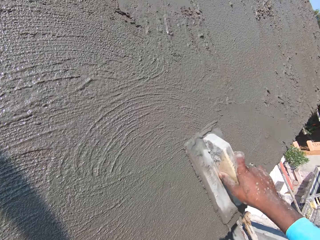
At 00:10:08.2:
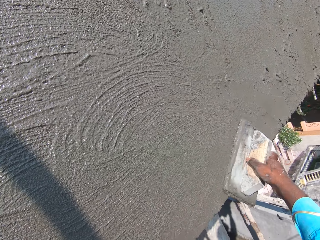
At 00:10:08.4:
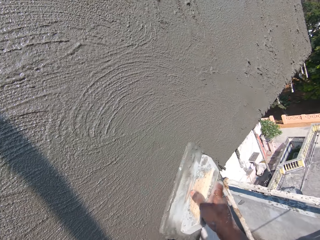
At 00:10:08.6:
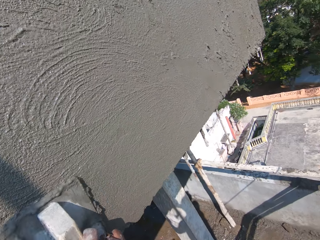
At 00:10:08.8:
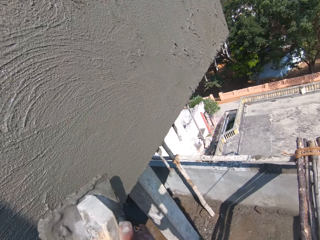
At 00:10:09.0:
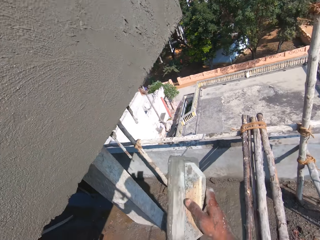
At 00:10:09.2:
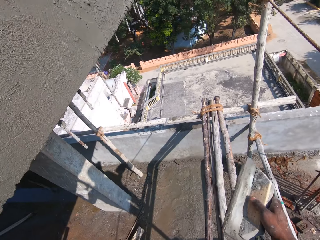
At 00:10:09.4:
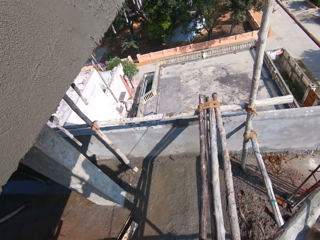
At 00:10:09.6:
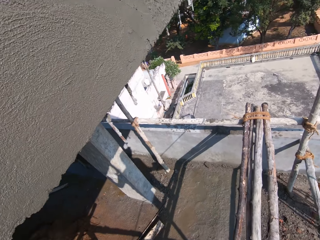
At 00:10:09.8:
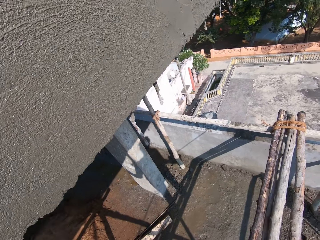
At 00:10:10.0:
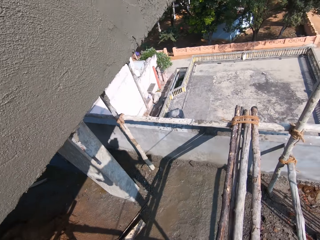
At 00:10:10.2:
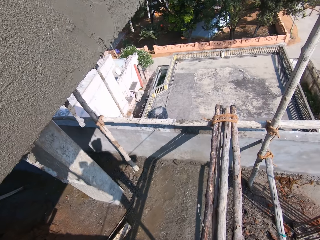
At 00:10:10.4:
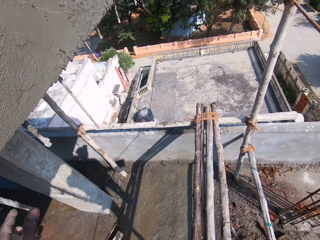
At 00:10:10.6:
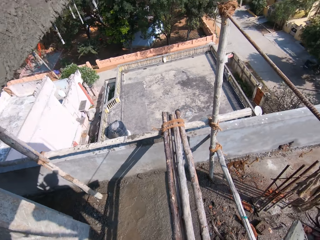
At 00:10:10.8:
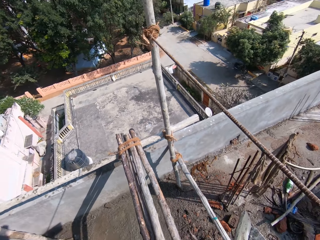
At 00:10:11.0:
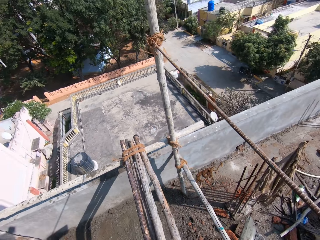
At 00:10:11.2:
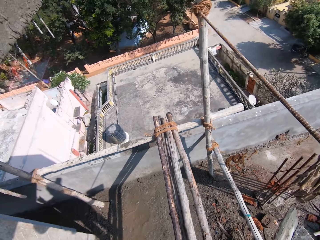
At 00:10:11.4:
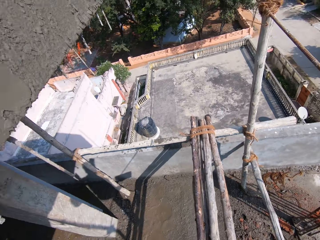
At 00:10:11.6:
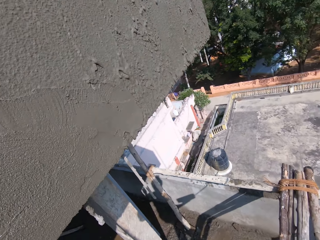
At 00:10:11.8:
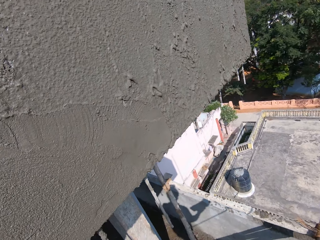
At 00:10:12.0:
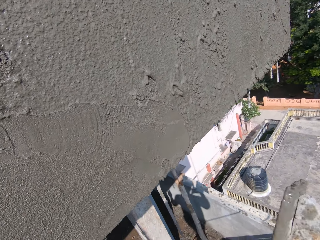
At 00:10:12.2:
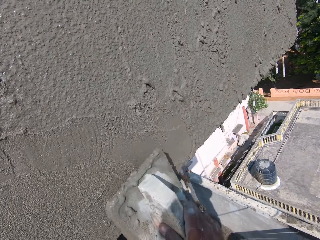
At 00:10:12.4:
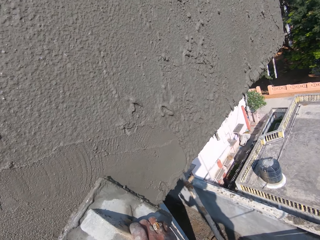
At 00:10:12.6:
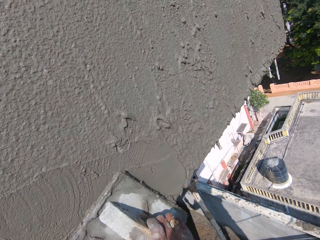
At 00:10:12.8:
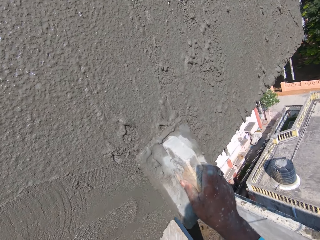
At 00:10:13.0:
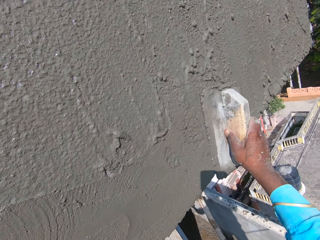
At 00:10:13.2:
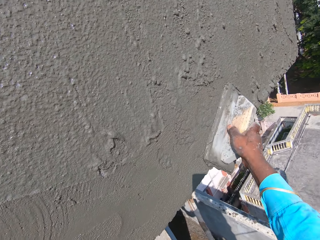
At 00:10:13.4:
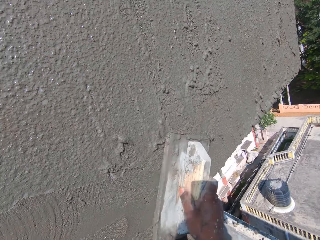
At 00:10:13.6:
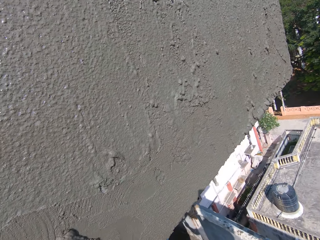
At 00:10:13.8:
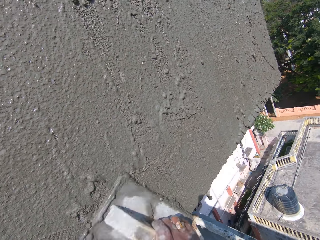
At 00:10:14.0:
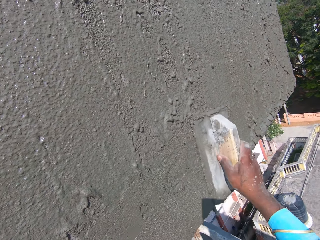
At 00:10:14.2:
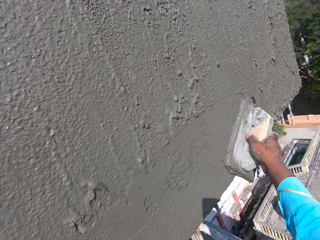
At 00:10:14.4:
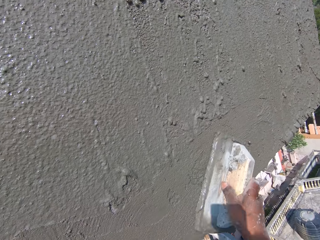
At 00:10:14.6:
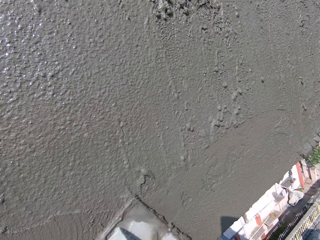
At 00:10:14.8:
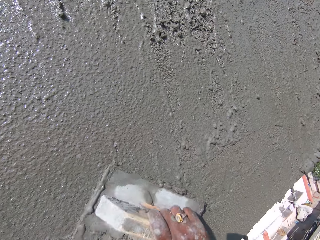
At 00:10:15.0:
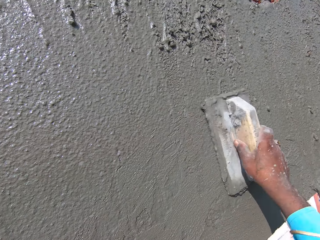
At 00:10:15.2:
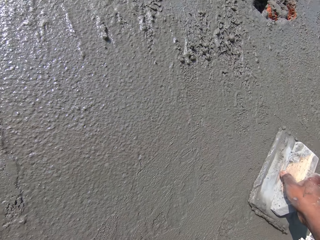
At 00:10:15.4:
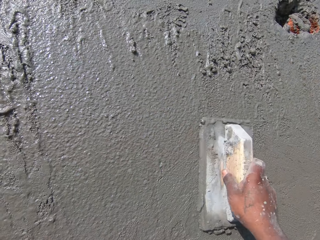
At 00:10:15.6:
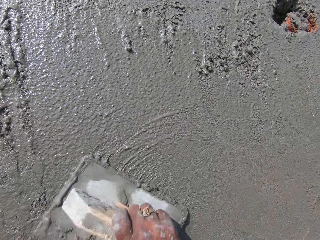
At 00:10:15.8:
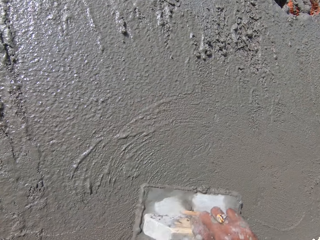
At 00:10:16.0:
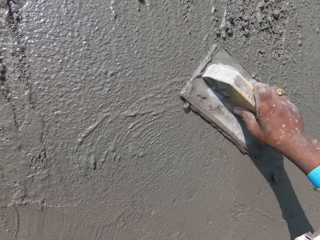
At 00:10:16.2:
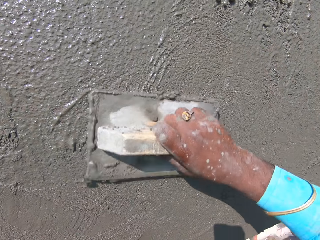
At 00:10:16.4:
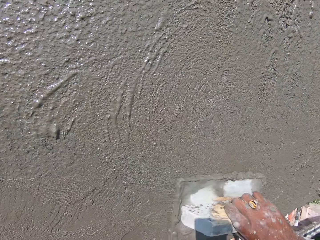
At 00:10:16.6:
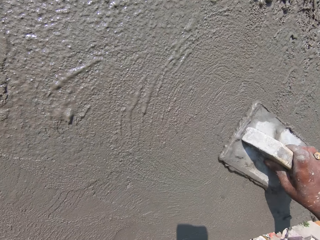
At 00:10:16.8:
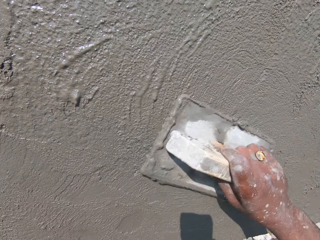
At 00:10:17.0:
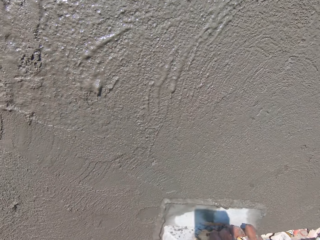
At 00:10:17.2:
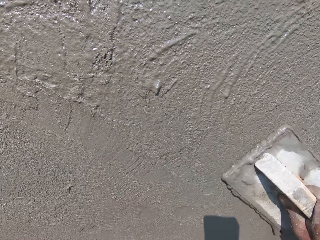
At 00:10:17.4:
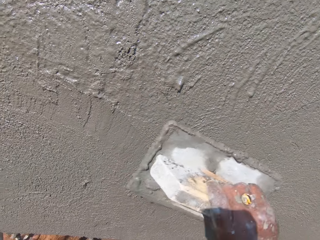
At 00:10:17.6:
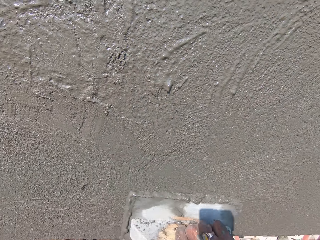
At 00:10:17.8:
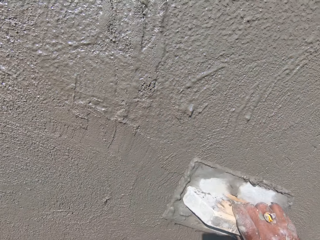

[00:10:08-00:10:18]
The camera wearer looks around. They level the wall.

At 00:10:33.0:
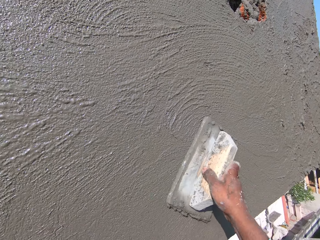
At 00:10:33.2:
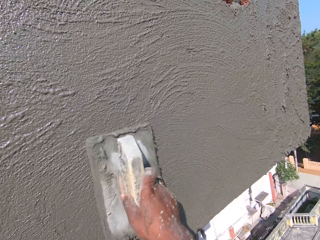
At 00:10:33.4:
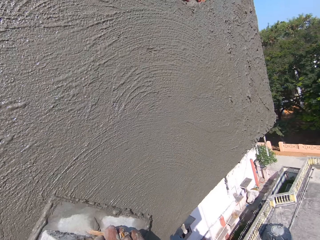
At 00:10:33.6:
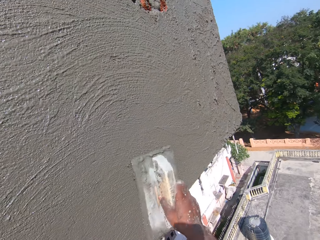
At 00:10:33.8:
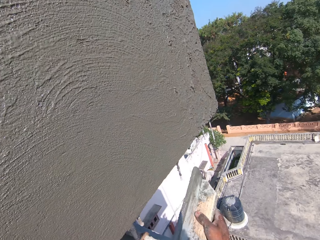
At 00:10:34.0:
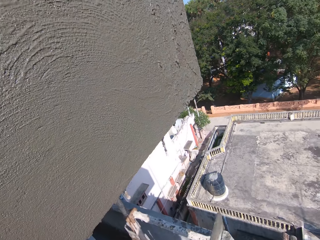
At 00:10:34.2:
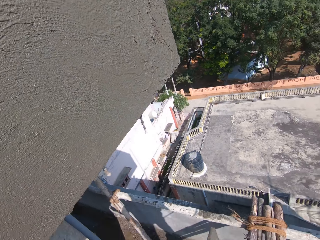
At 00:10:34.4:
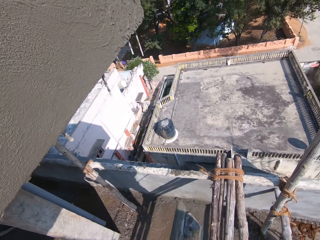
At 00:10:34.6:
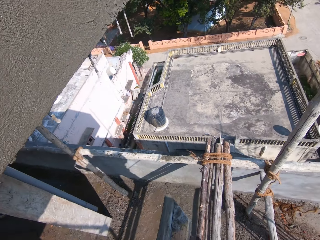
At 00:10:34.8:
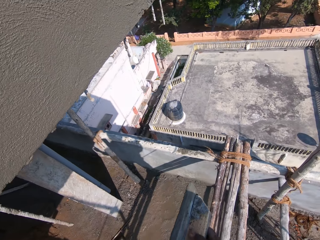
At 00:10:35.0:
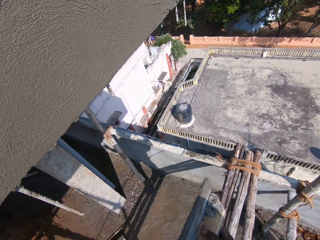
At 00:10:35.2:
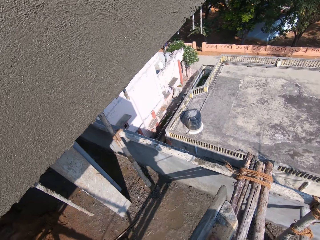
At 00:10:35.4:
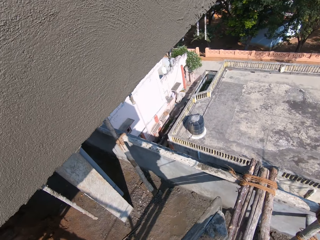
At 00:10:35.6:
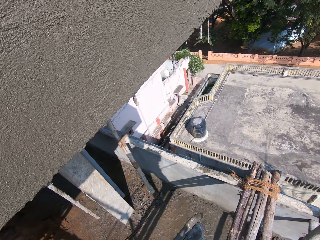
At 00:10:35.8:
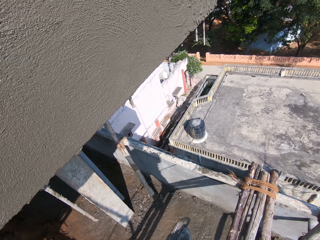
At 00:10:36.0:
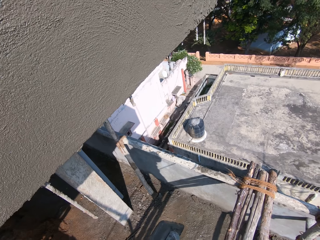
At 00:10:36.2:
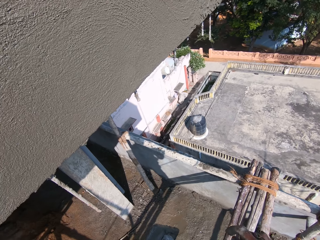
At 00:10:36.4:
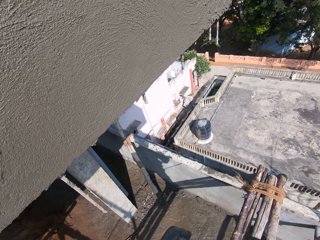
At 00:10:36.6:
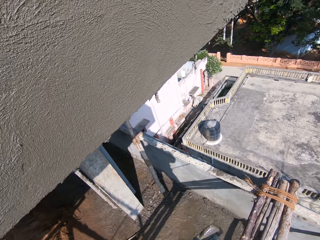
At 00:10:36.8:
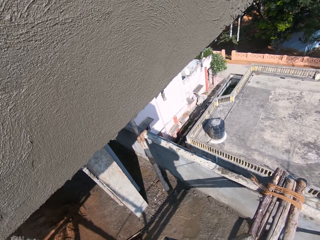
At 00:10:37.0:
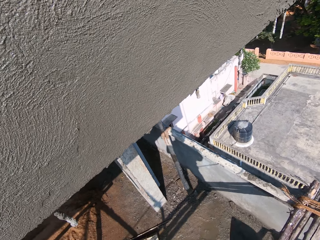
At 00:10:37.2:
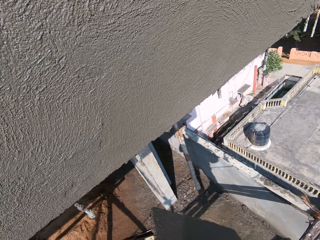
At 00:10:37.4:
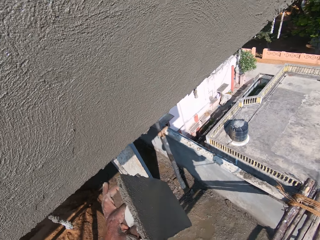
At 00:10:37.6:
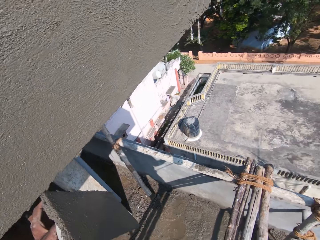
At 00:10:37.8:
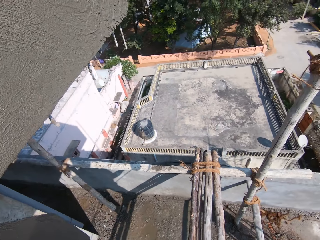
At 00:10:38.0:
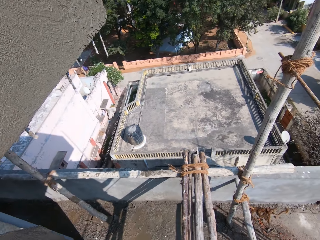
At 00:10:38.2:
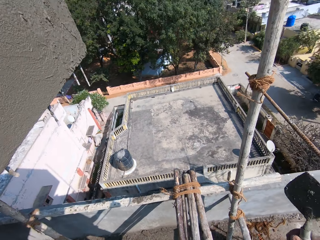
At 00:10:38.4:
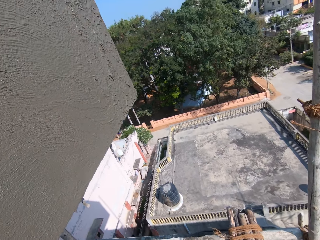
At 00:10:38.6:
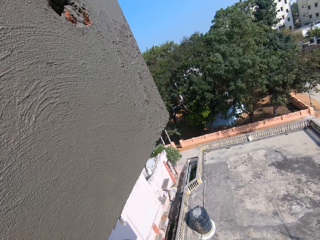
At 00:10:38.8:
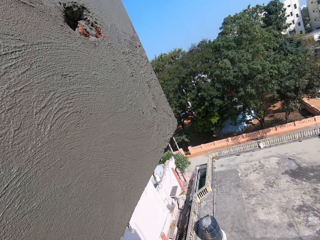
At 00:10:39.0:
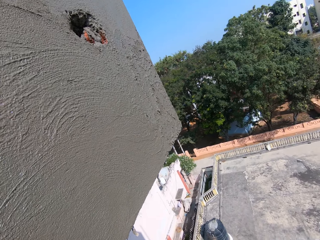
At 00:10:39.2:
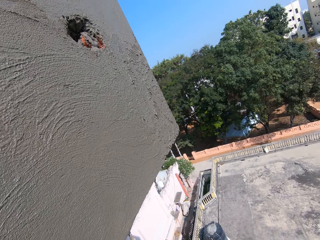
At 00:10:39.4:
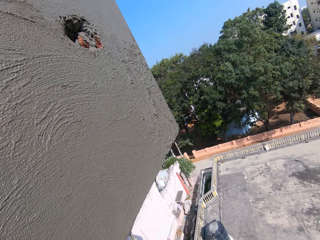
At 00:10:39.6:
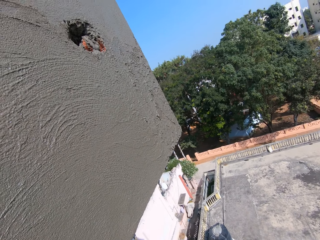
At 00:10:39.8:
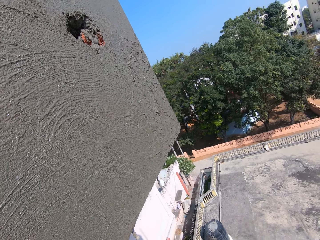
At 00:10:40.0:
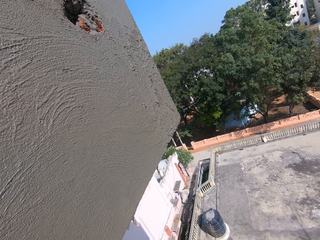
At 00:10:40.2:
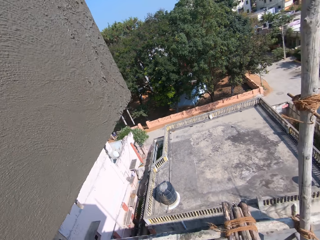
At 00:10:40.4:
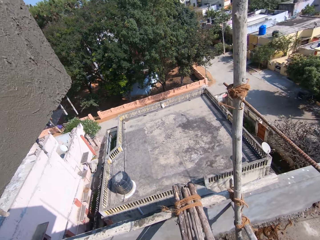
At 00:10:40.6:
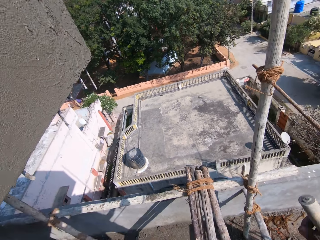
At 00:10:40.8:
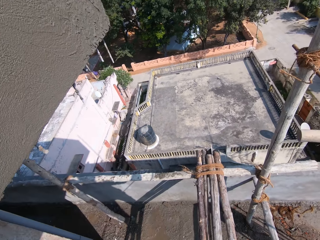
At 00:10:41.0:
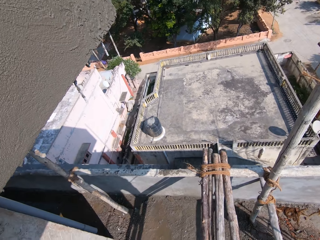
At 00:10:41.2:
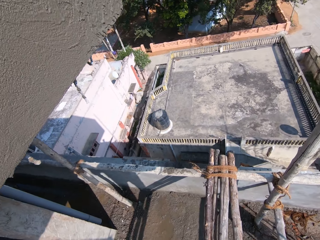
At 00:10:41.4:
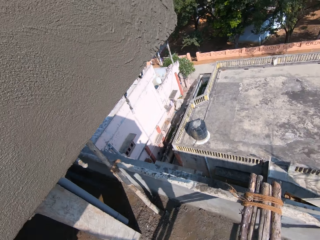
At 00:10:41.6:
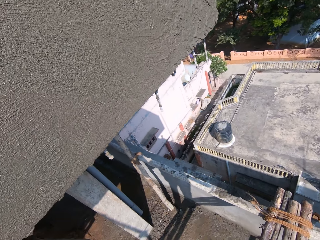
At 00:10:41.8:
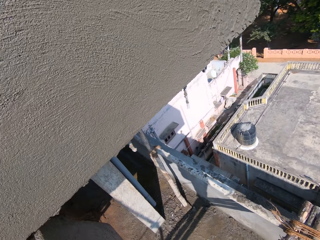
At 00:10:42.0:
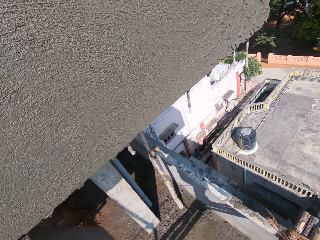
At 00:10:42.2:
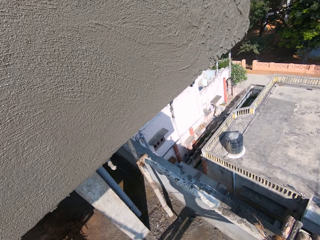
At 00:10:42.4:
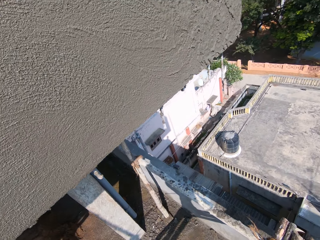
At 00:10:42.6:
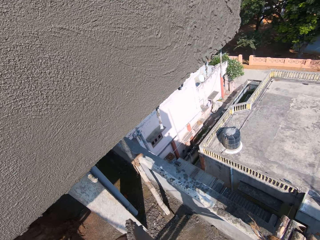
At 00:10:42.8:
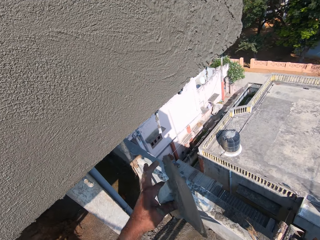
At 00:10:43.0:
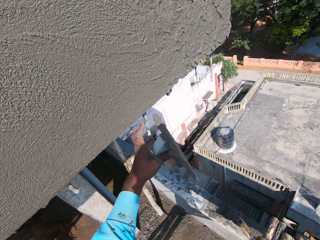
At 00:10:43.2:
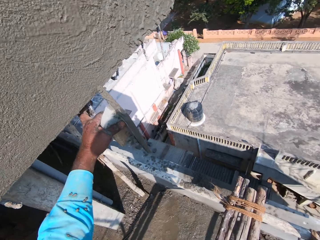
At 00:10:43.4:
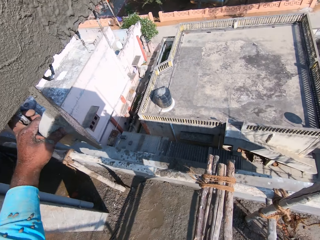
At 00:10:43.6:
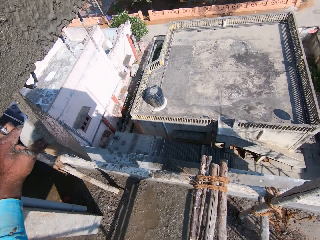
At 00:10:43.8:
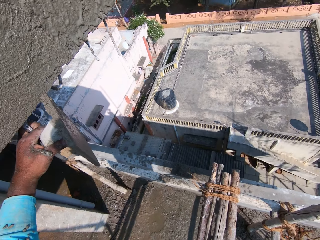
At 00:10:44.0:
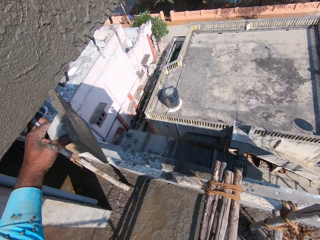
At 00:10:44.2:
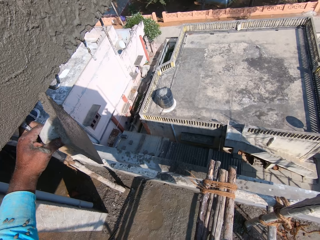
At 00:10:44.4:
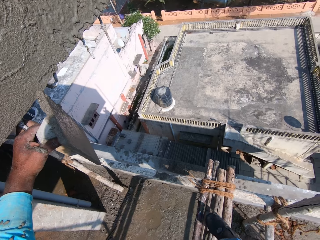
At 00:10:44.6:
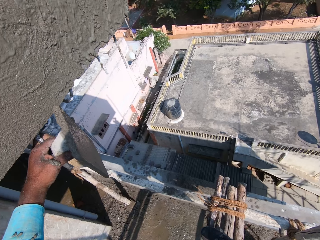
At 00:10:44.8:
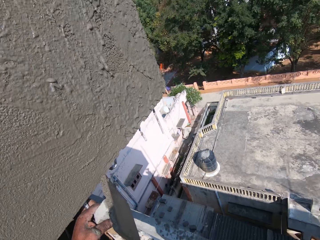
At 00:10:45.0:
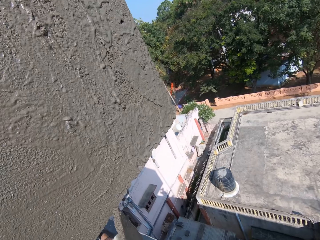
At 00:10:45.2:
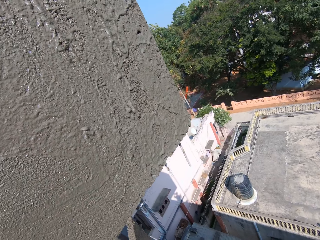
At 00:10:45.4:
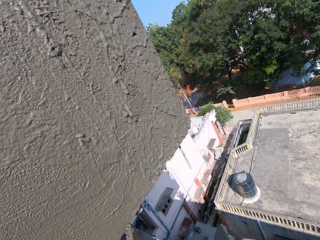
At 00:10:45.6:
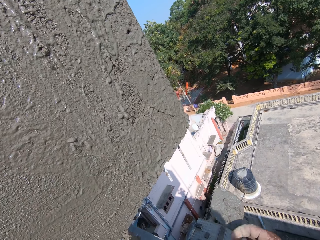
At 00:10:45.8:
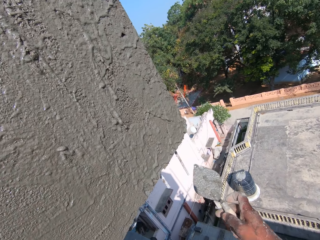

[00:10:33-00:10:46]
The camera wearer looks around. He holds the float with his left hand. He holds a rod on the wall with his left hand.
